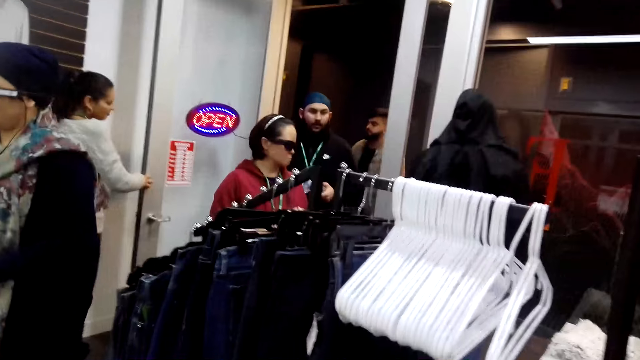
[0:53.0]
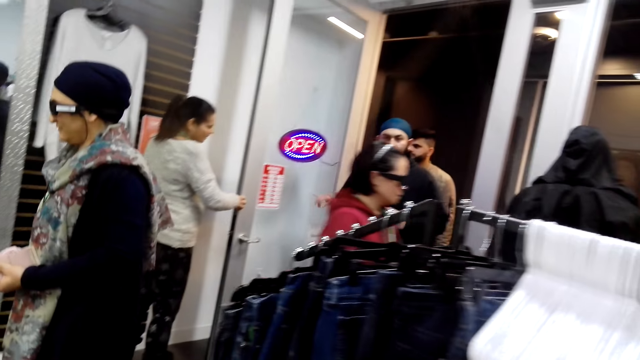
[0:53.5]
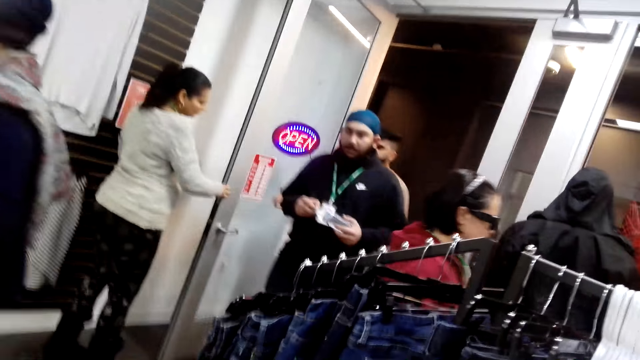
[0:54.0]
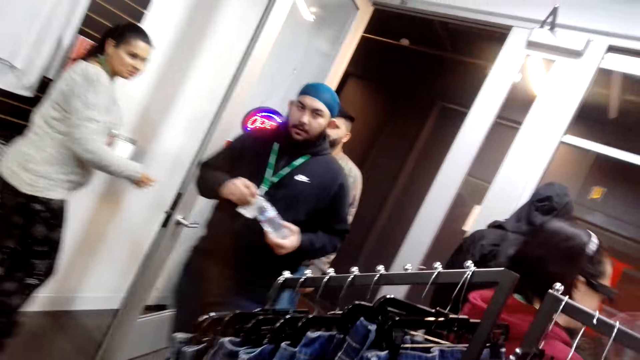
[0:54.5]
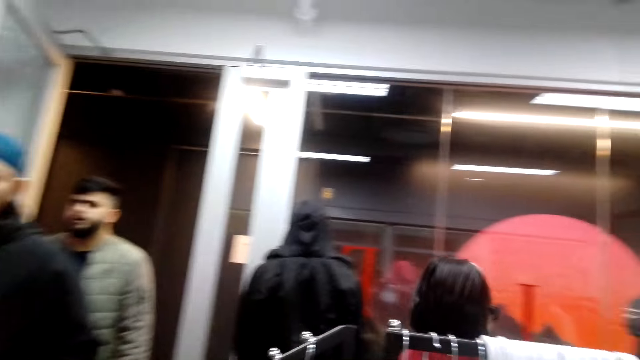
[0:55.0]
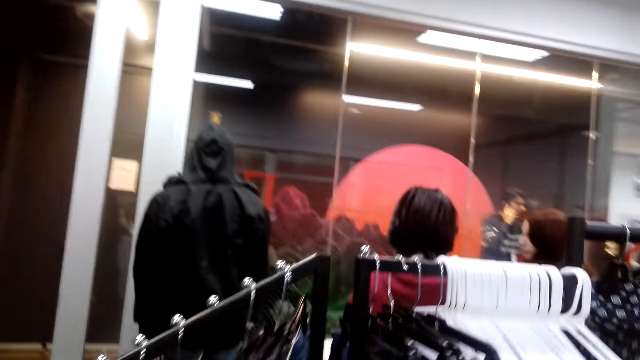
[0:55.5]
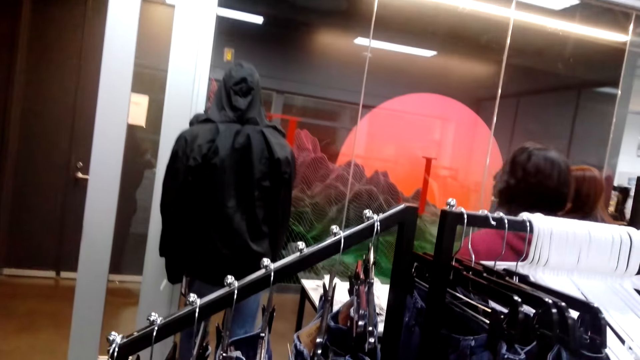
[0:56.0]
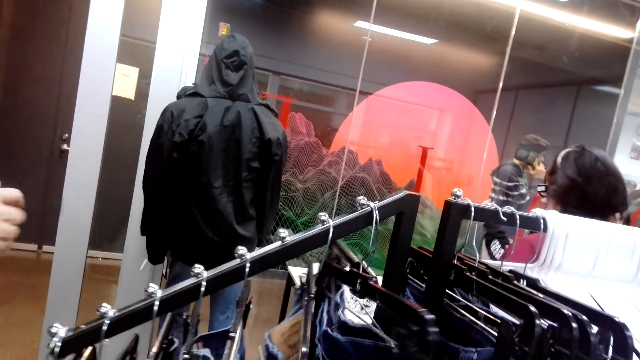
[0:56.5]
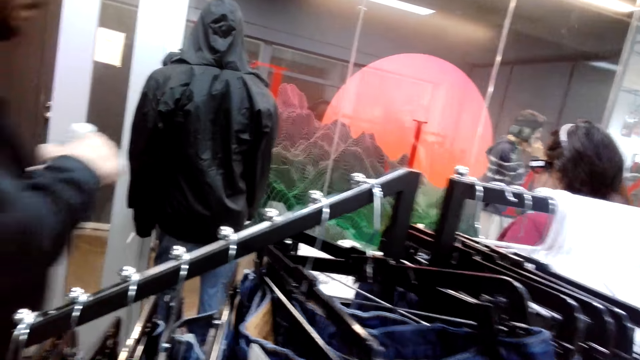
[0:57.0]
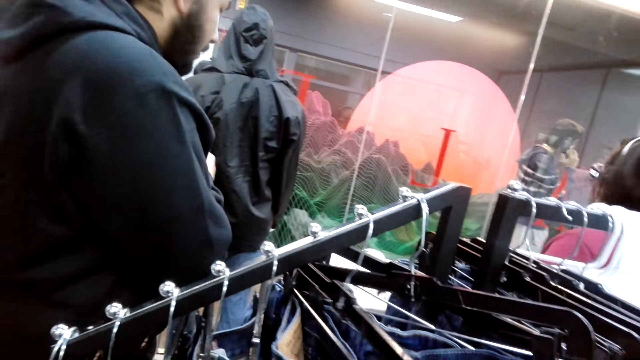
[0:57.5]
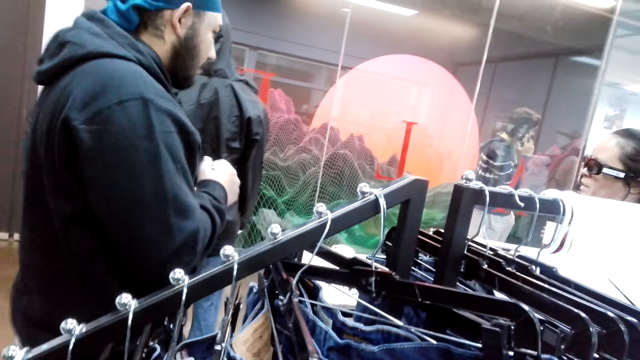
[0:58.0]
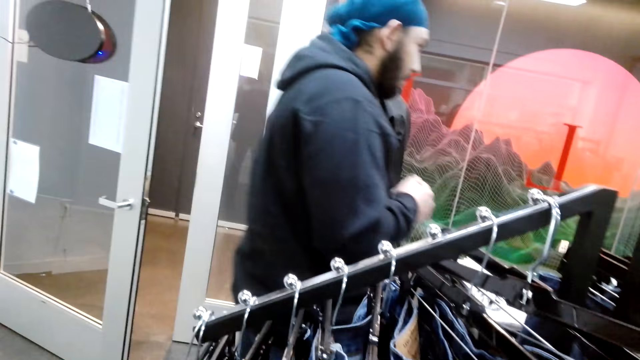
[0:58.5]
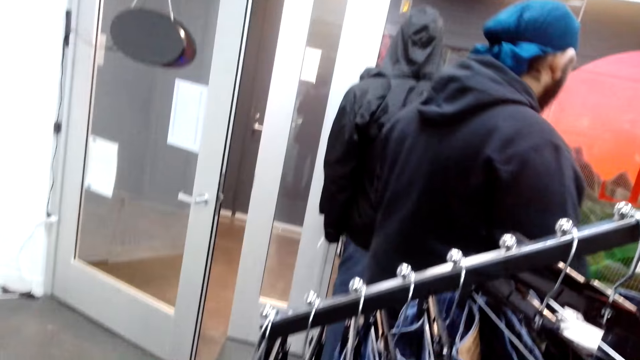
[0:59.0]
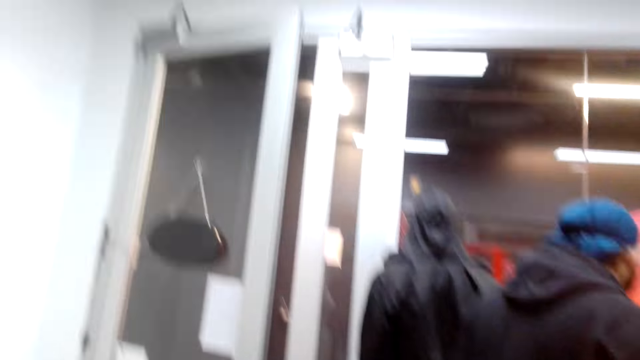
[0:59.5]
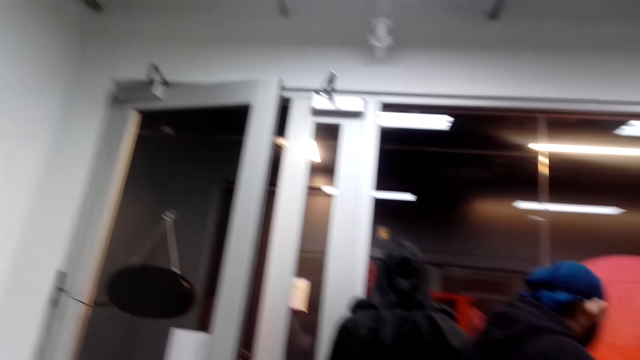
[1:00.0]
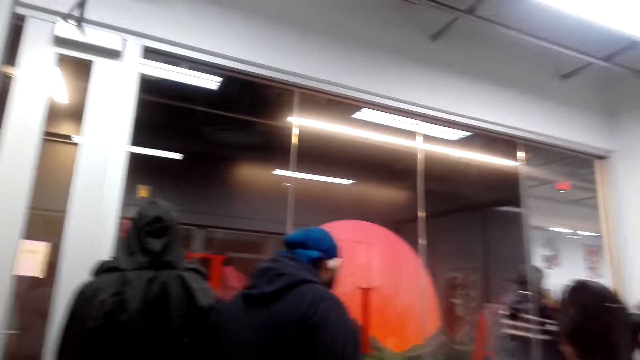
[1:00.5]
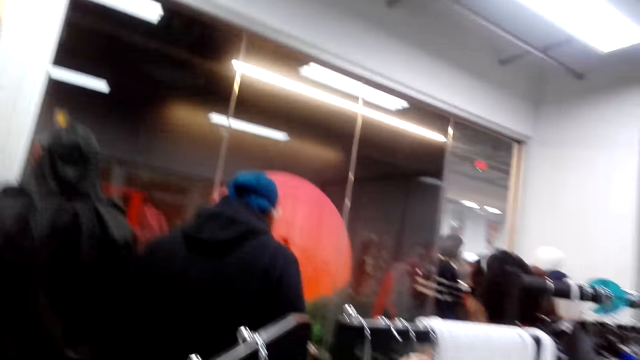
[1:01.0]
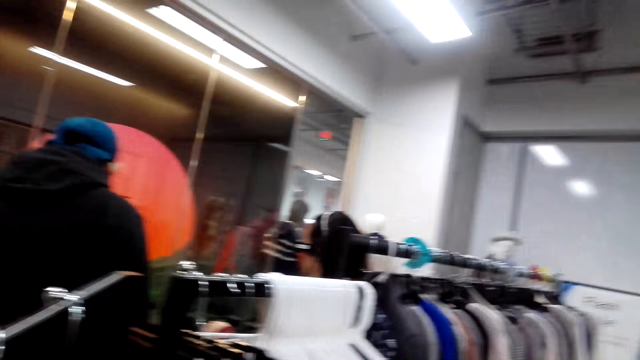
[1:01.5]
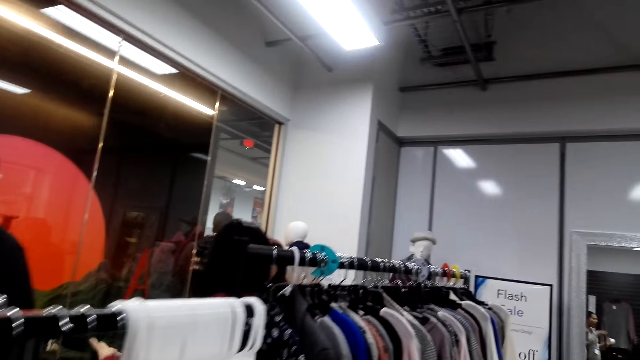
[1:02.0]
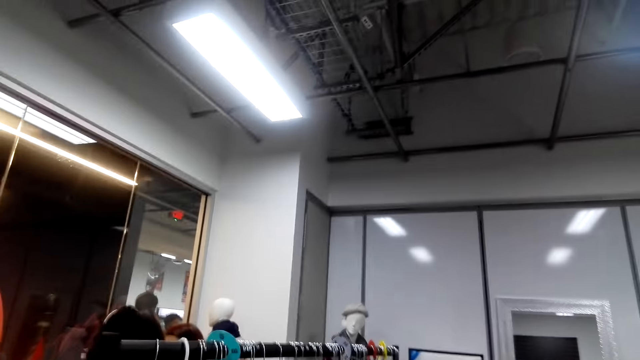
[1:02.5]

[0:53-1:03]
A person walks in the store. The camera wearer samples clothes. They touch some jeans trousers. The person moves around. The camera wearer looks around.

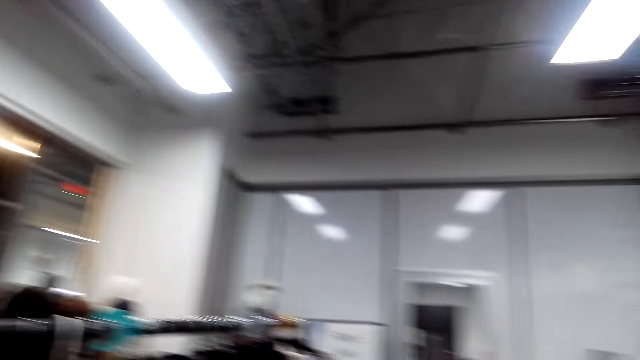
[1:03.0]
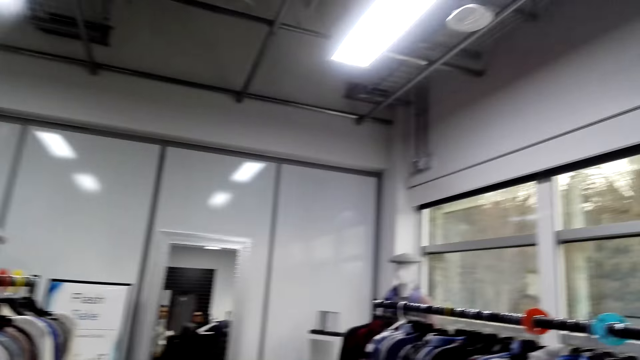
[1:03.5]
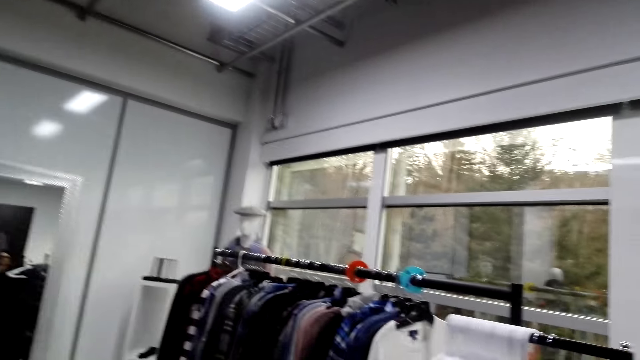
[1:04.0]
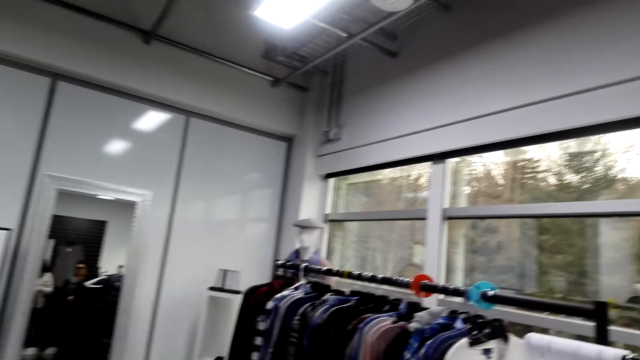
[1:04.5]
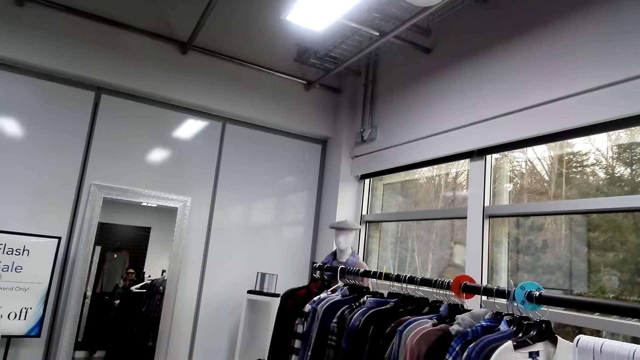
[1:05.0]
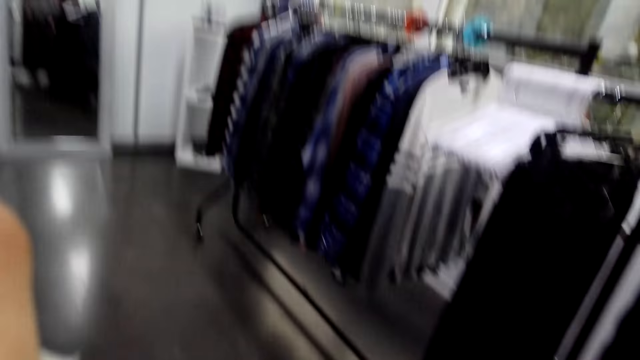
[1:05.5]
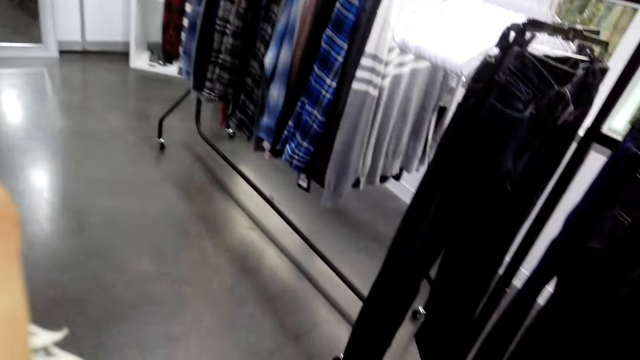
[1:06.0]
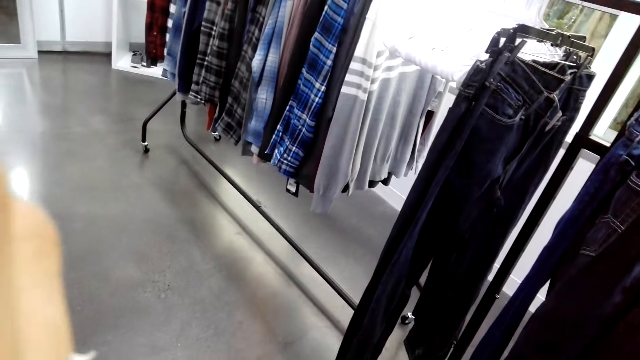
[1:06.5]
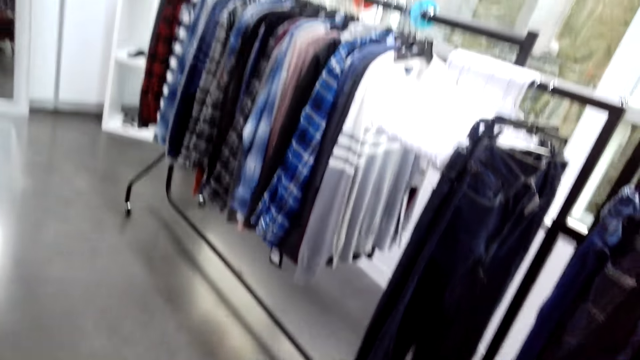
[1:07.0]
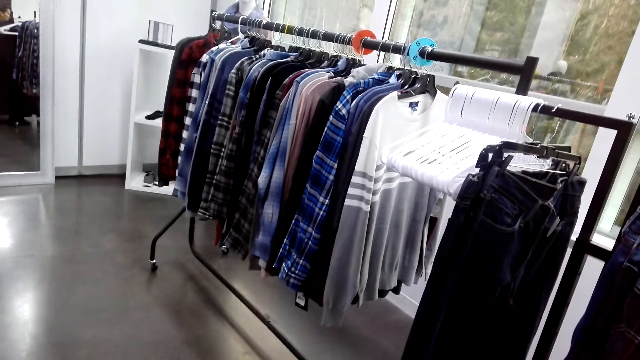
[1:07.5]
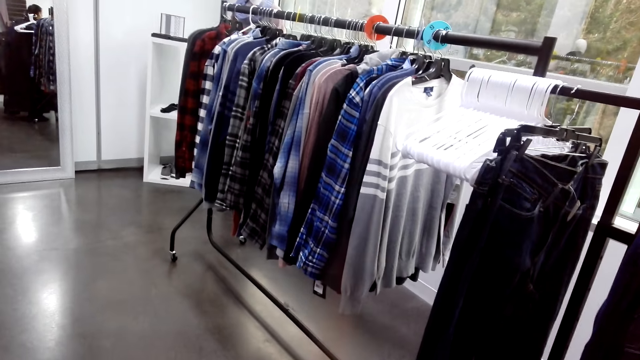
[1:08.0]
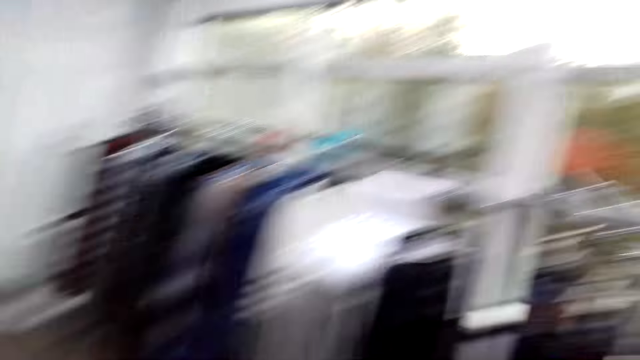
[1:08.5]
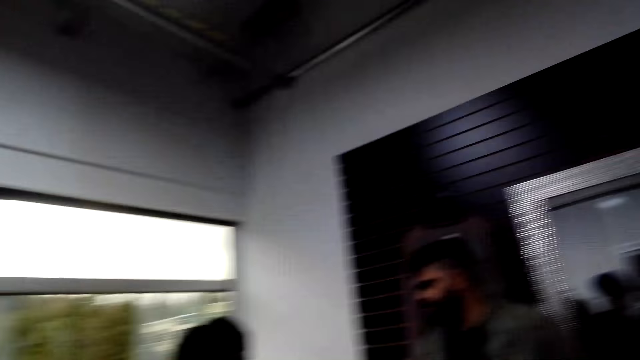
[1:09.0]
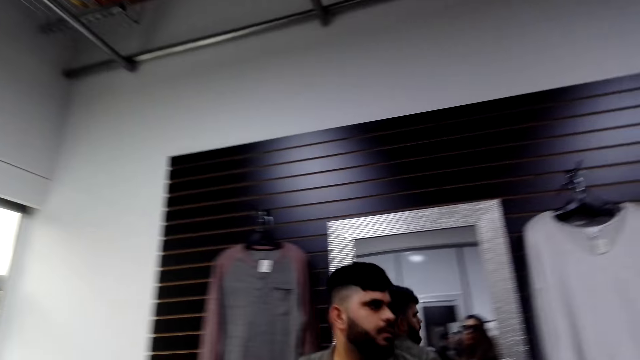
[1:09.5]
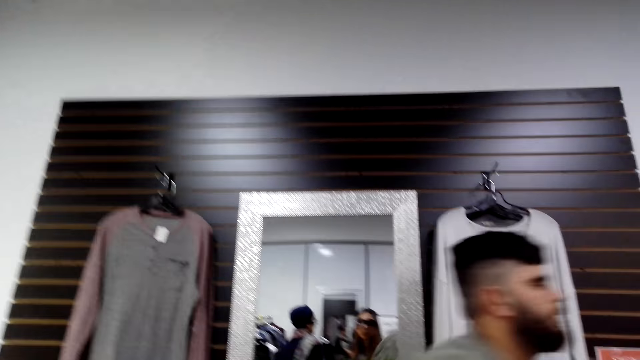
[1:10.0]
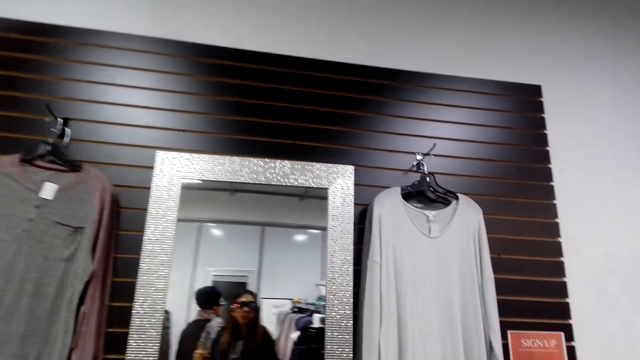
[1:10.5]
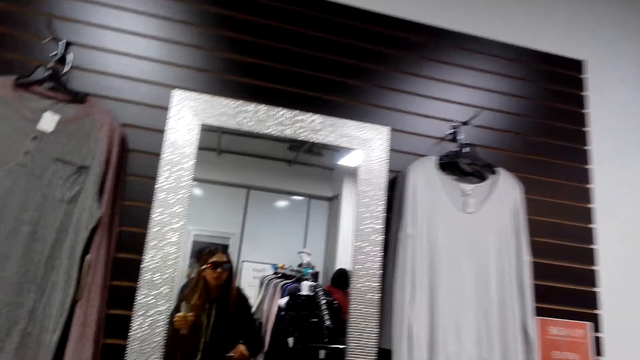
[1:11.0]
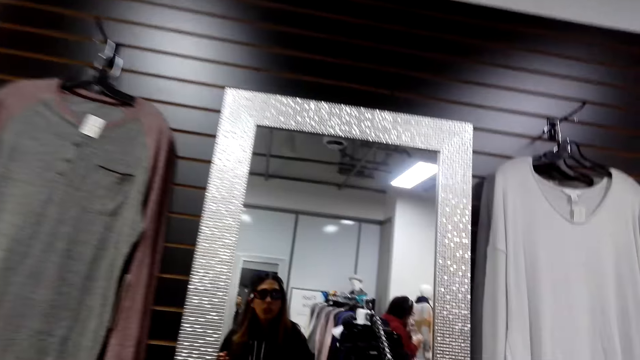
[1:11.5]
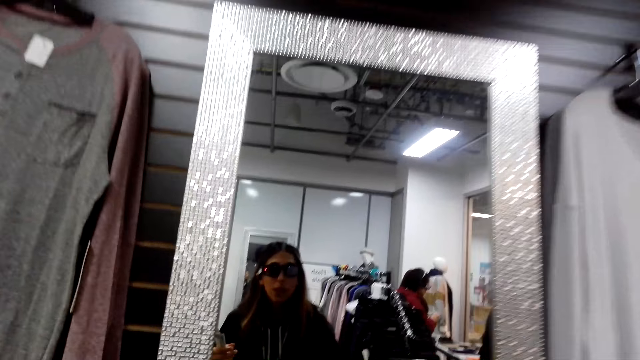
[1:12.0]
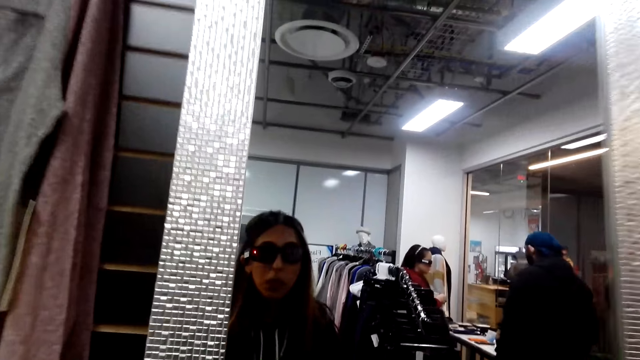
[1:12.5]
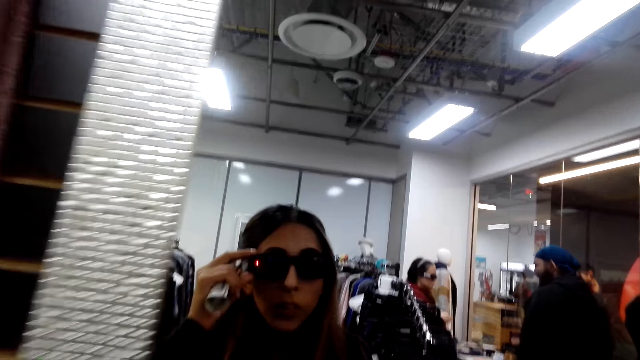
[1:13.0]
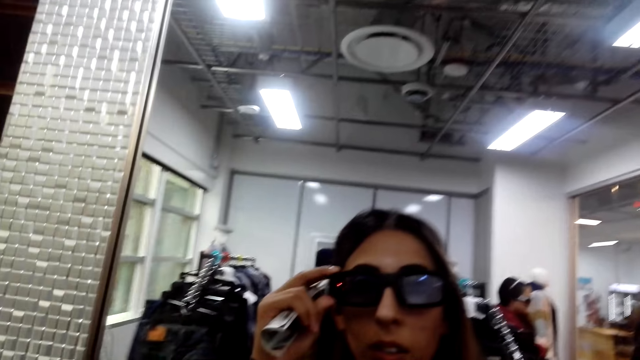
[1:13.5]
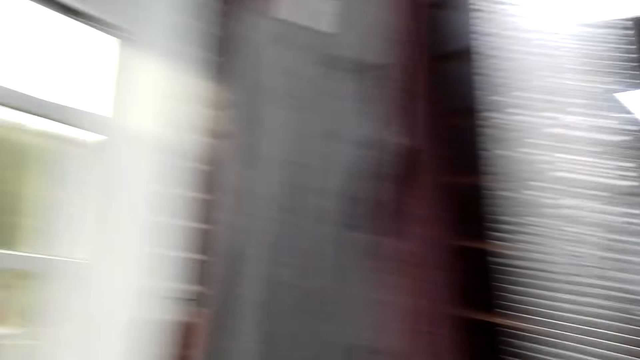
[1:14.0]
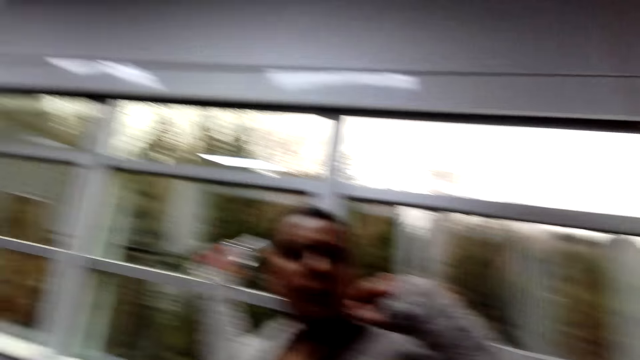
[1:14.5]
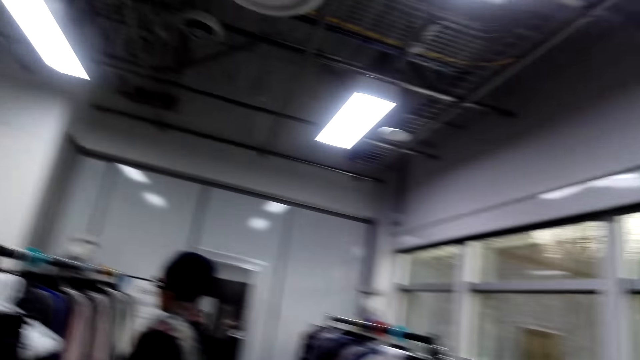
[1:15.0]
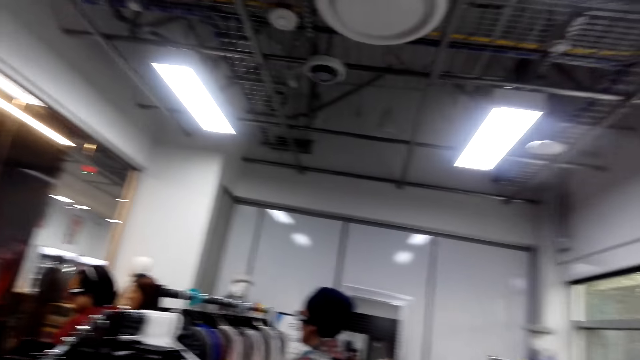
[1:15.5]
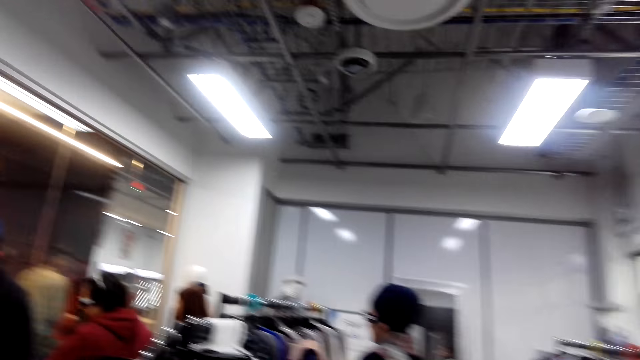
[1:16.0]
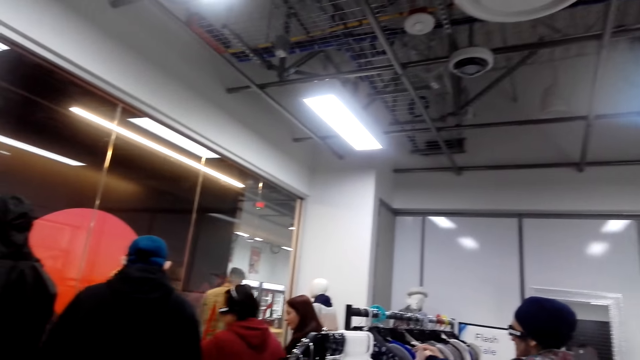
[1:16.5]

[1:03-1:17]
The camera wearer looks around and walks around. They do something. They look down. A person walks around. The camera wearer looks around. They look in a mirror. They touch the camera. They look around.
